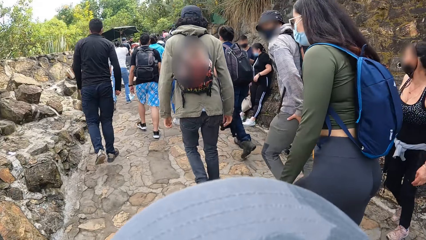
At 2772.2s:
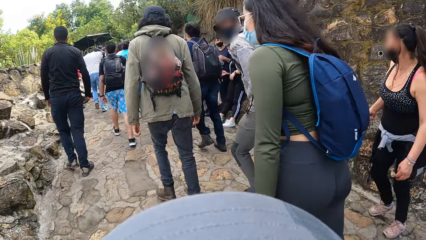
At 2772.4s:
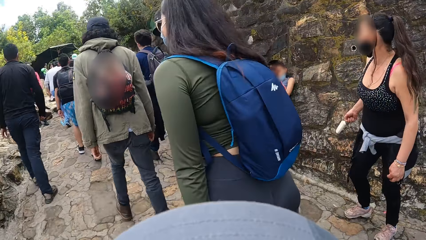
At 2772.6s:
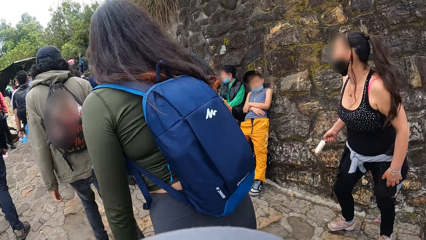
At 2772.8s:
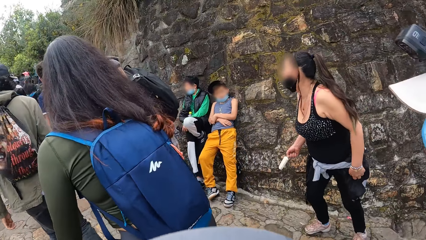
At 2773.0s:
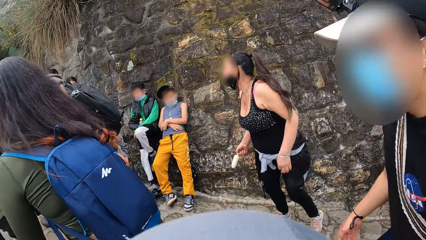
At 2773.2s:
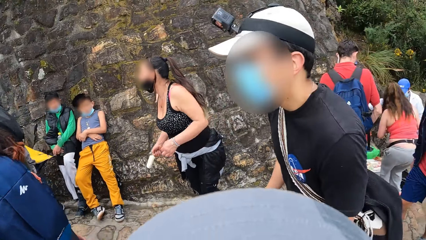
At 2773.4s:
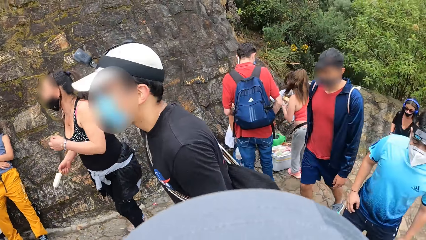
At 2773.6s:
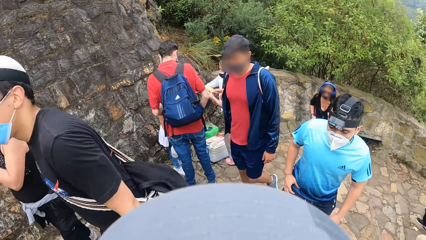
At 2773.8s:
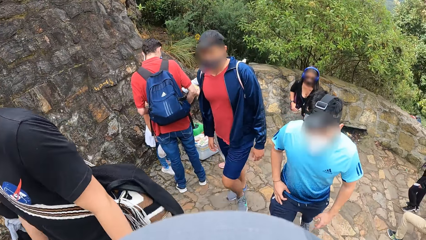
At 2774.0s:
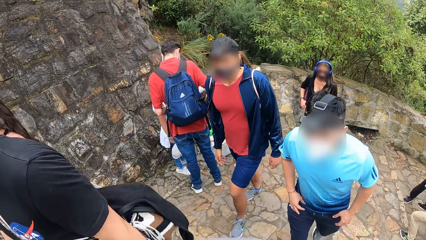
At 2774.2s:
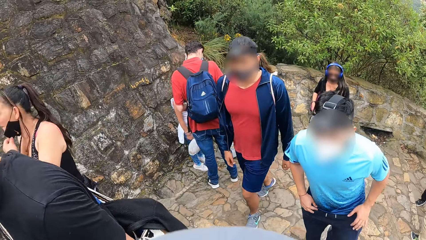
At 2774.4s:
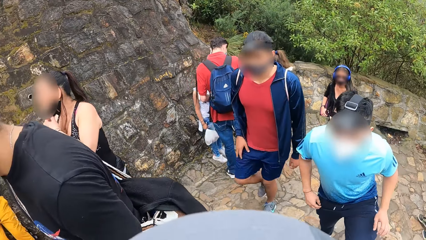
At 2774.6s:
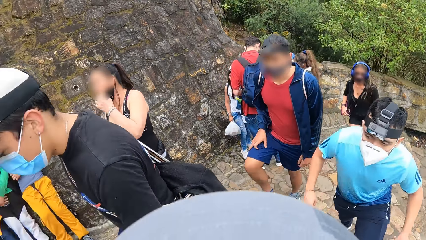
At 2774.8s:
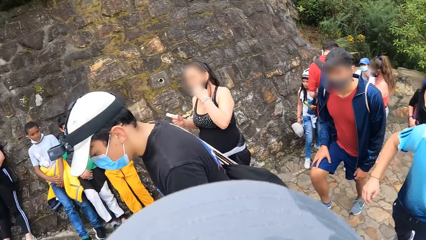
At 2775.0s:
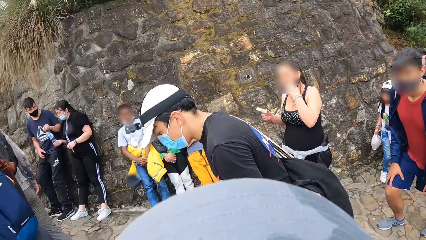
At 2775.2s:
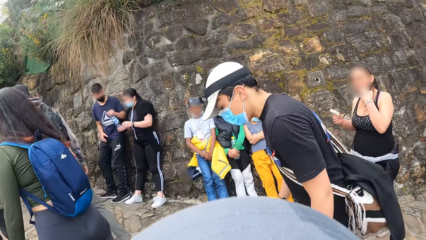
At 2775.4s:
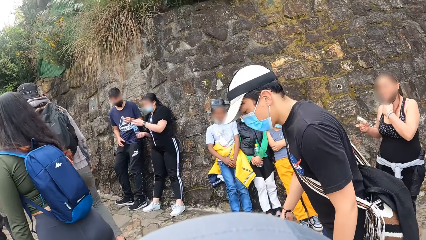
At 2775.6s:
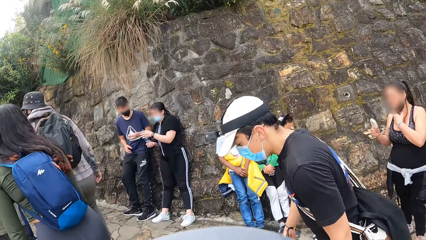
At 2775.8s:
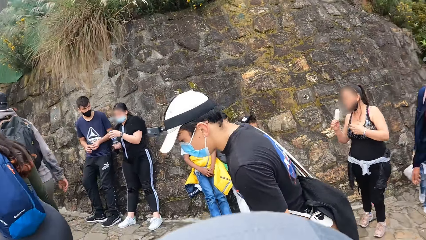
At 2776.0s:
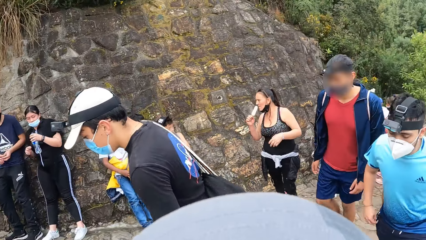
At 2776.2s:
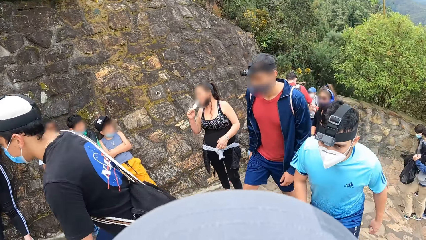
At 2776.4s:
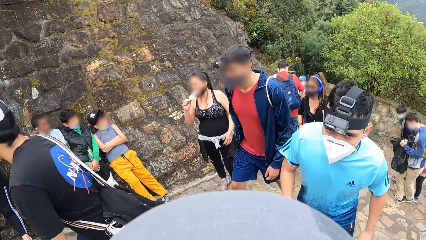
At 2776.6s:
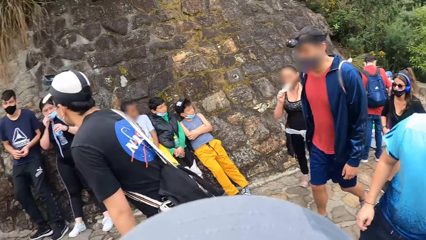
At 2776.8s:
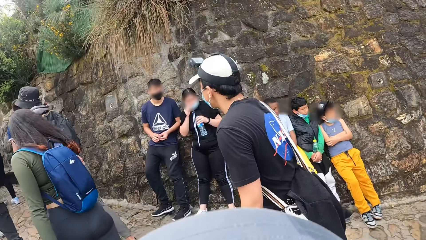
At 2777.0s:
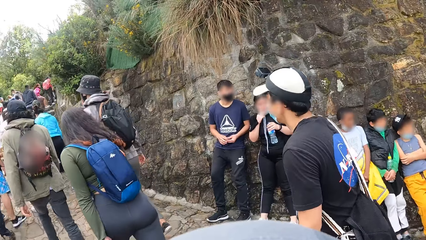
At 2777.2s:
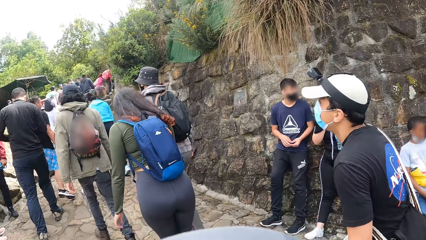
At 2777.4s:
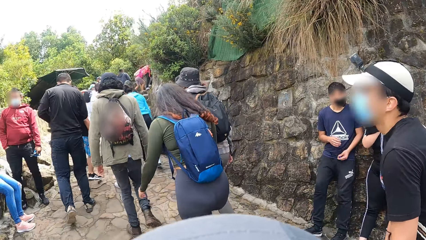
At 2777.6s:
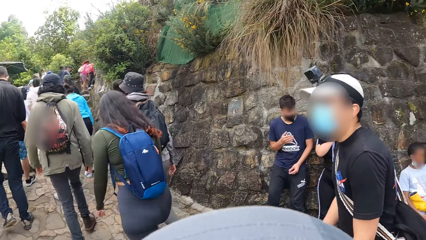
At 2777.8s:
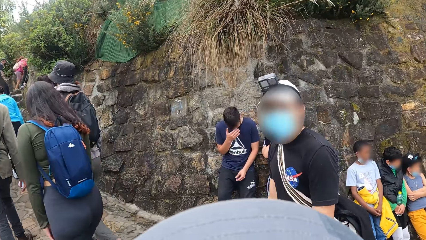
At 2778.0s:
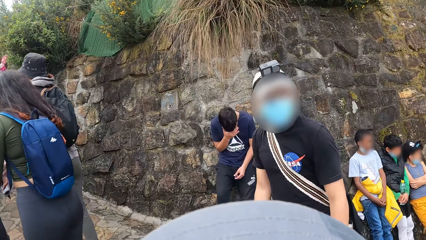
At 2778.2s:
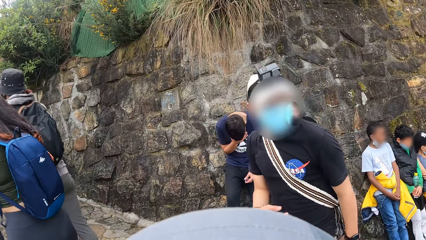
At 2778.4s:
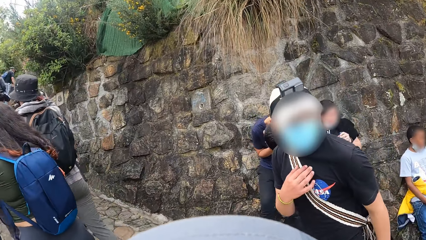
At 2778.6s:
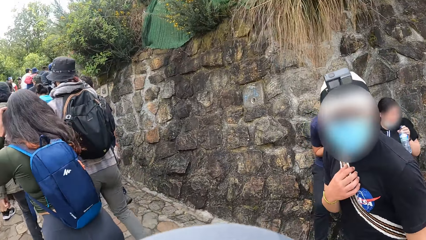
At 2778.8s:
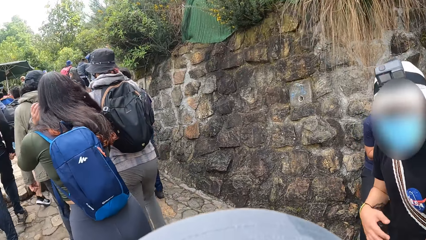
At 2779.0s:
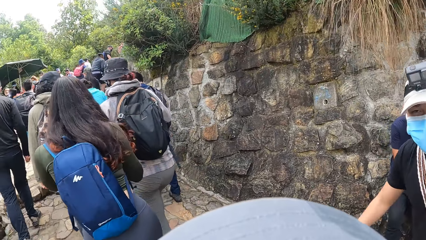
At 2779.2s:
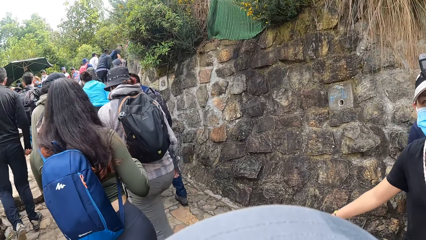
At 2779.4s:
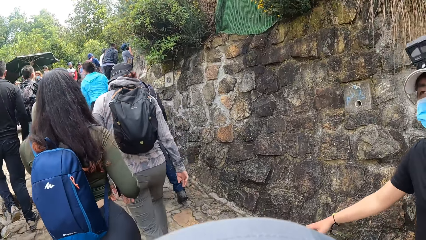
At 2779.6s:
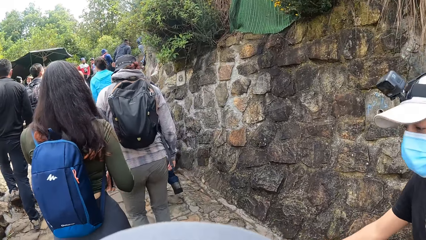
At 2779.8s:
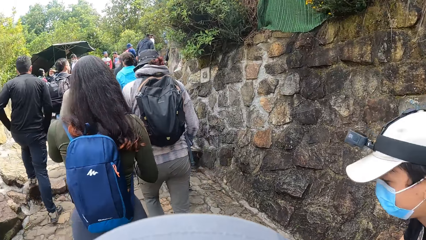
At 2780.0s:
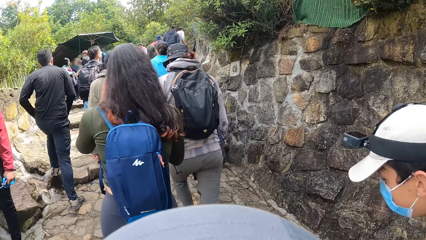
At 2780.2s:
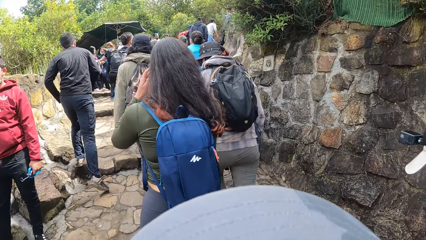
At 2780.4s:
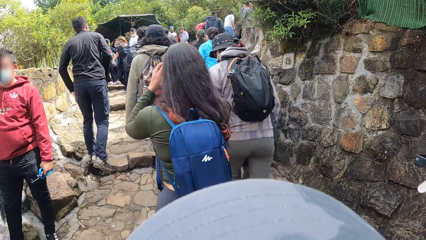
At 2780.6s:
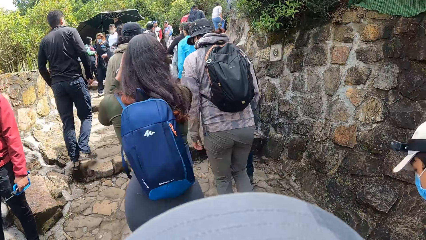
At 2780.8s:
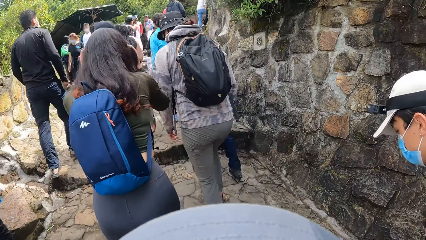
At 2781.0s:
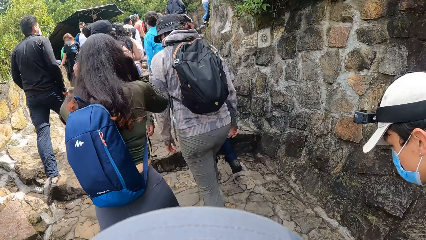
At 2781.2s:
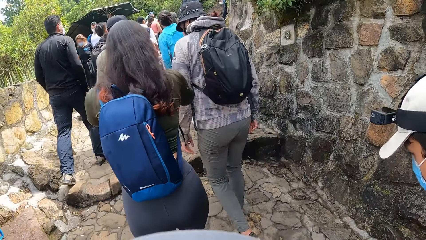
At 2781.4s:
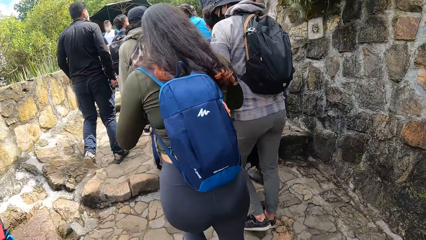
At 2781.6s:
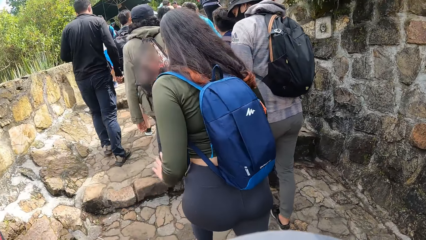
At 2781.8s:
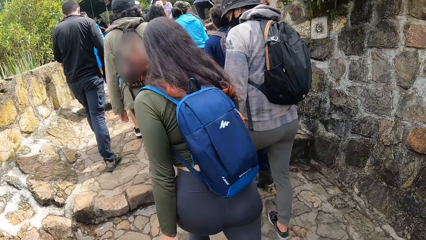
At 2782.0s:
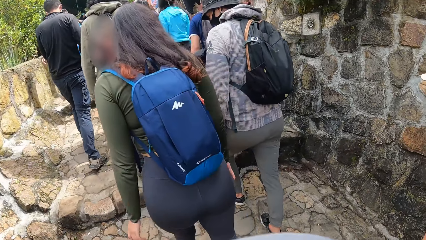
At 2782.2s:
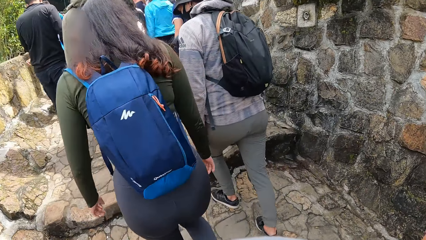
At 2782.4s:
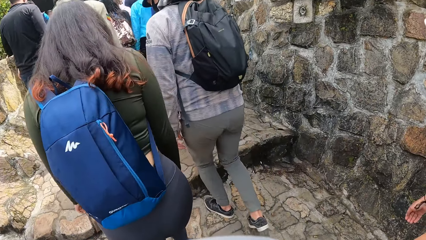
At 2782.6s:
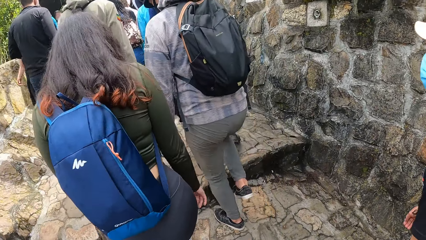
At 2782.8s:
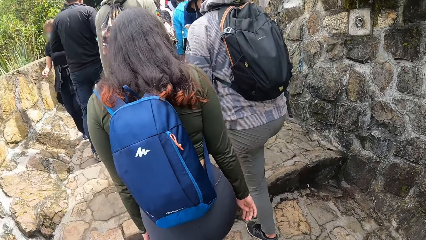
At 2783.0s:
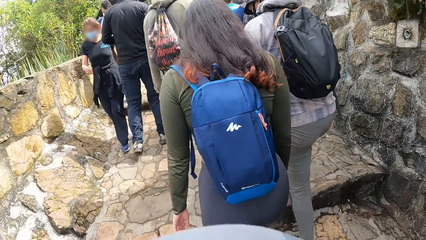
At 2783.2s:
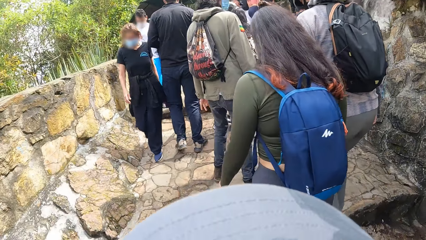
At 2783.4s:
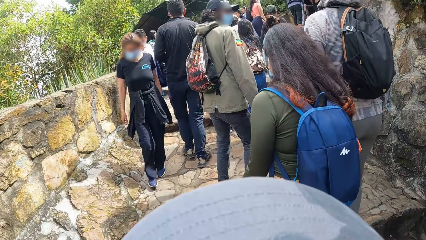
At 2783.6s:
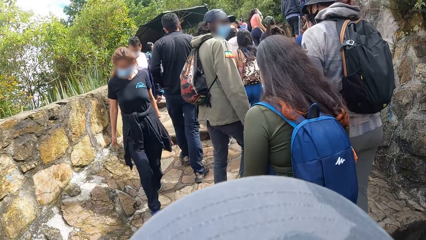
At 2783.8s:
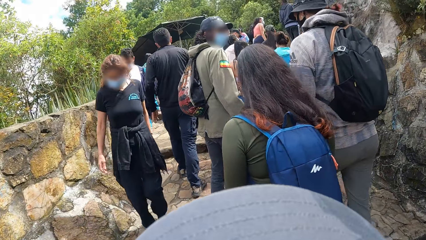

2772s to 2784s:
A man walks up the stone stairs beside the camera wearer. The camera wearer looks on the other side. They converse with another man, a third man and the first man. The first man gestures with his hand.

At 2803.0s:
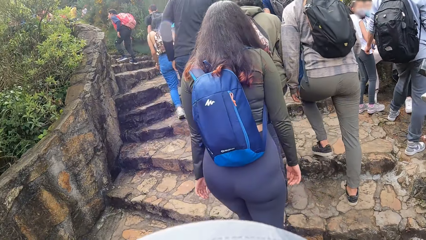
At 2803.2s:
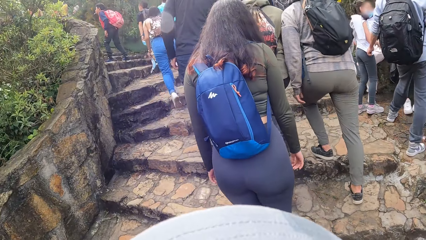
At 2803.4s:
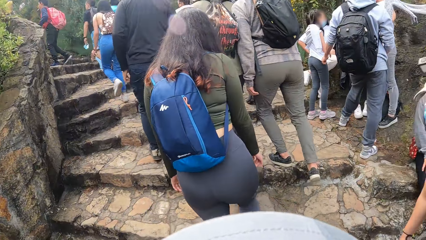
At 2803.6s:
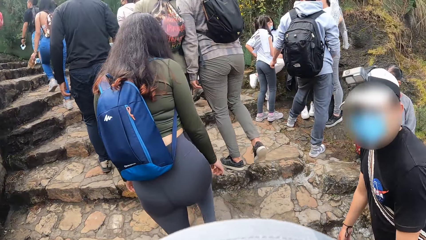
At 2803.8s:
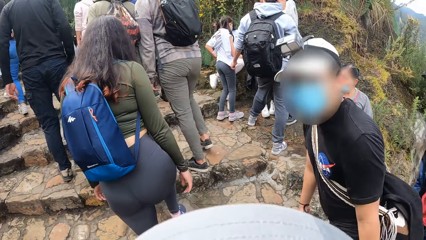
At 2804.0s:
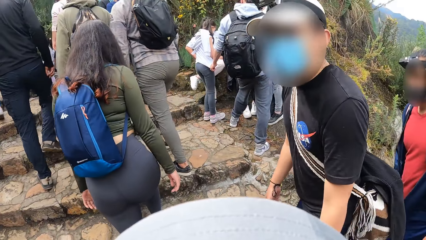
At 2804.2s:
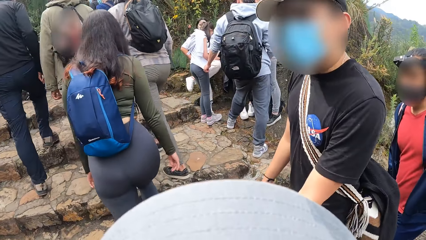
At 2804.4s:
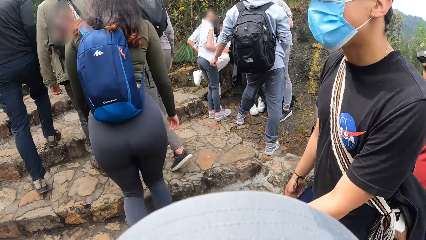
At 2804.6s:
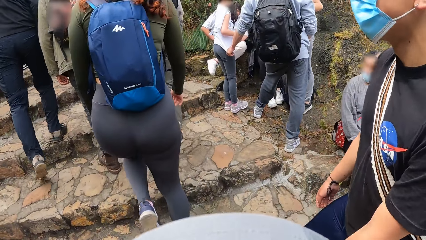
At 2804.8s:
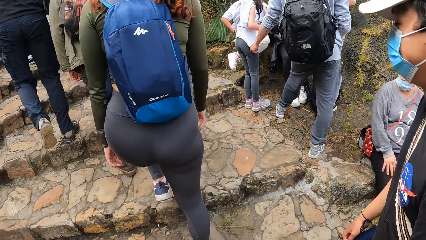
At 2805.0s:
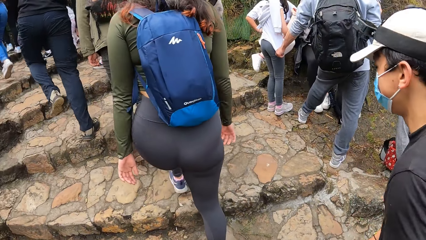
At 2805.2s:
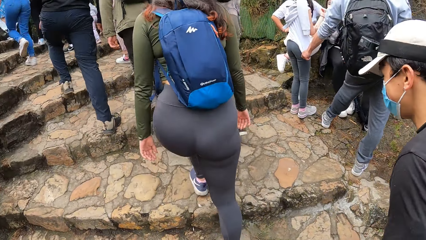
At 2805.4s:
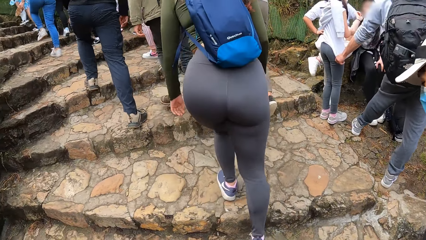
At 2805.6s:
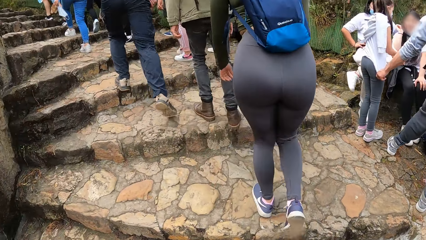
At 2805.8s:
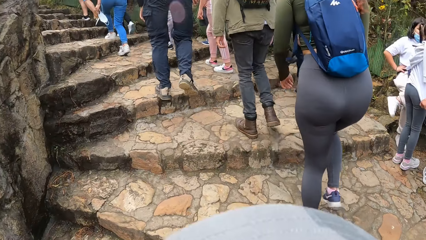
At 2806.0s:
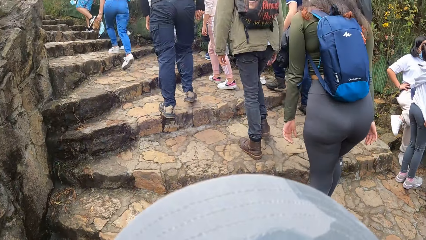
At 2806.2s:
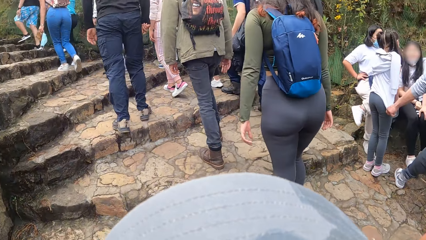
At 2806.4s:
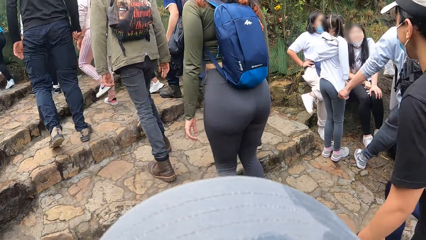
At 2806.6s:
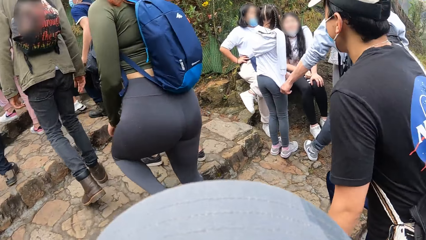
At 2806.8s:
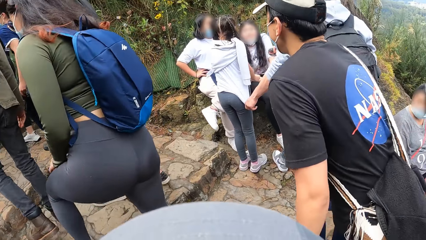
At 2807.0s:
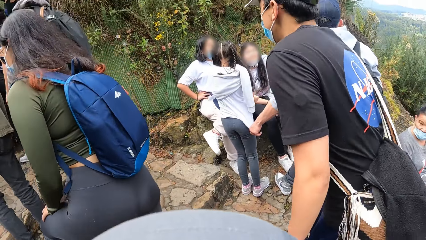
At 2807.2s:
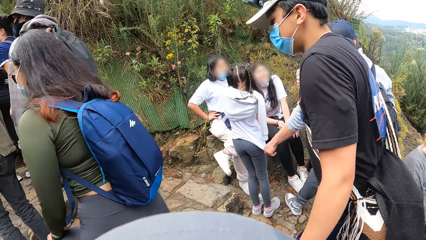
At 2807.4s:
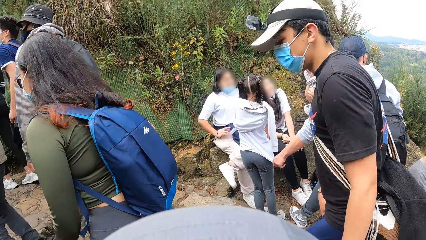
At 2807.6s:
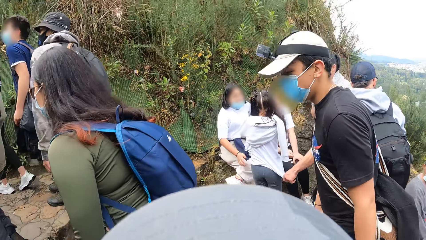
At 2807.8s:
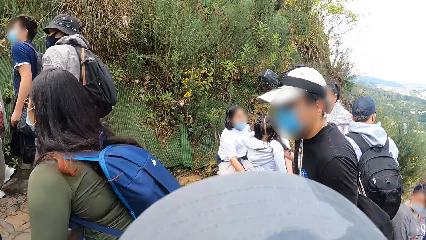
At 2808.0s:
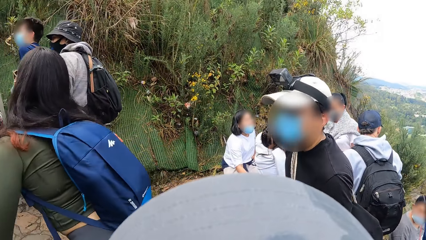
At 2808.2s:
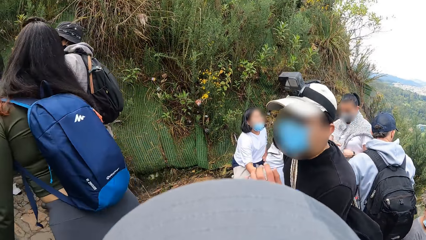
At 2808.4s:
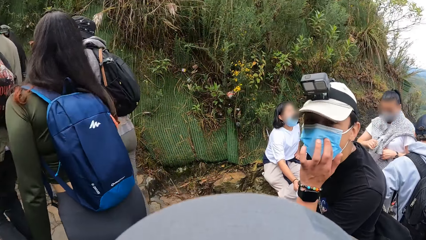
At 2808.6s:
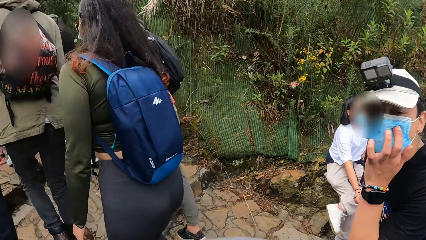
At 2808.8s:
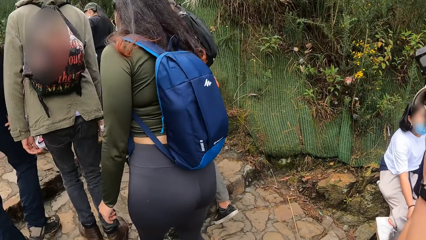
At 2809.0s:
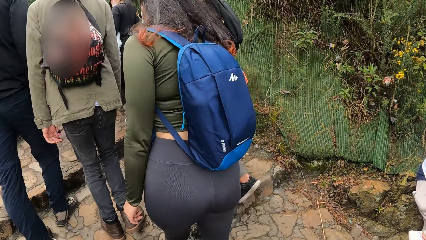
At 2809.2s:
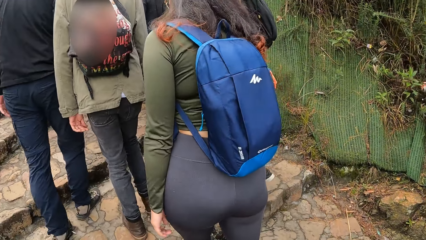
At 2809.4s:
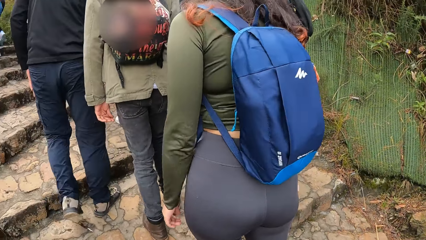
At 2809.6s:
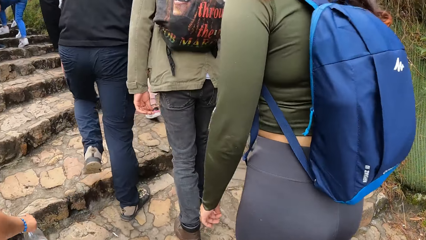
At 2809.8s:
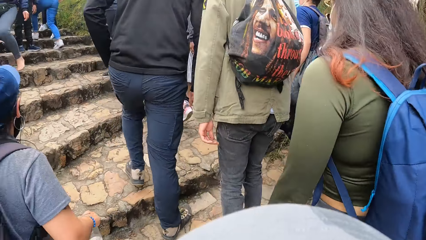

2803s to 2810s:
The camera wearer looks at a man. The man lifts his hand.
